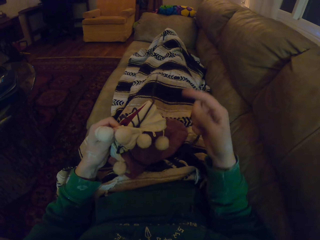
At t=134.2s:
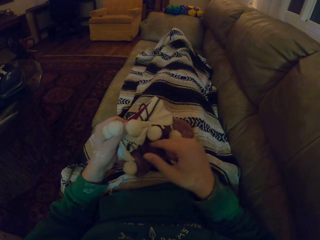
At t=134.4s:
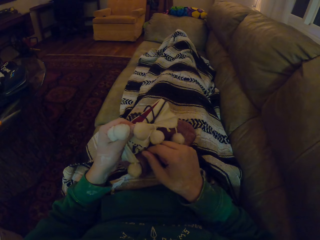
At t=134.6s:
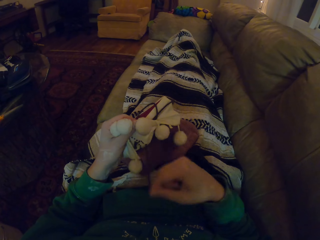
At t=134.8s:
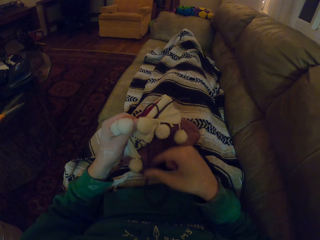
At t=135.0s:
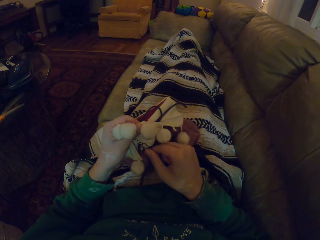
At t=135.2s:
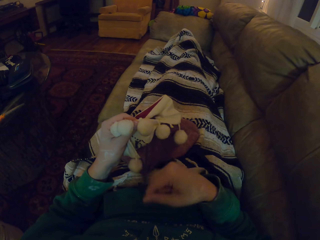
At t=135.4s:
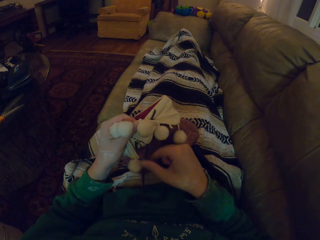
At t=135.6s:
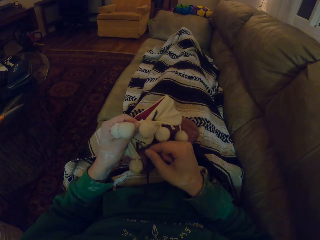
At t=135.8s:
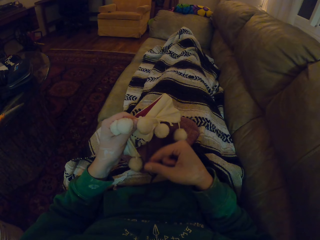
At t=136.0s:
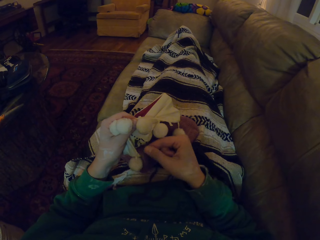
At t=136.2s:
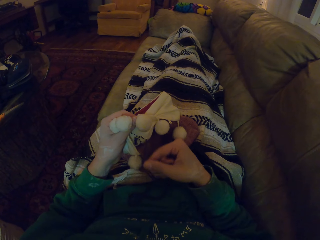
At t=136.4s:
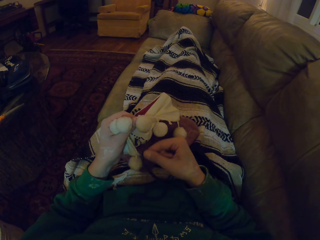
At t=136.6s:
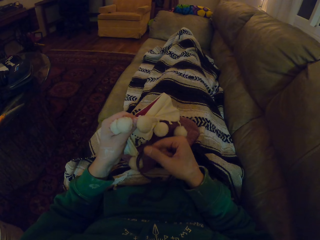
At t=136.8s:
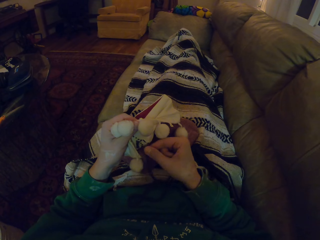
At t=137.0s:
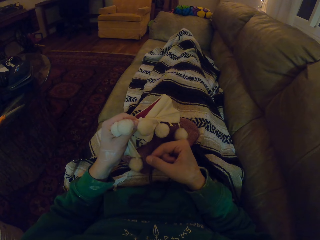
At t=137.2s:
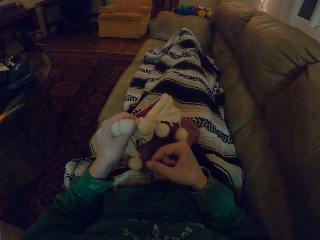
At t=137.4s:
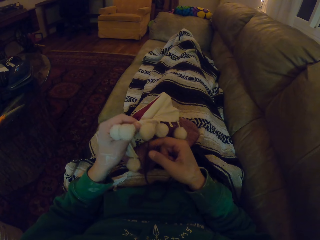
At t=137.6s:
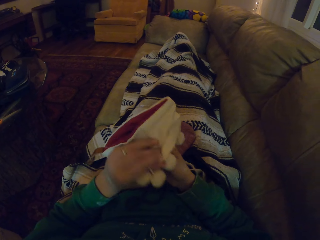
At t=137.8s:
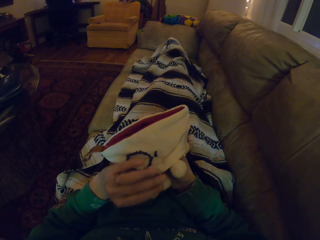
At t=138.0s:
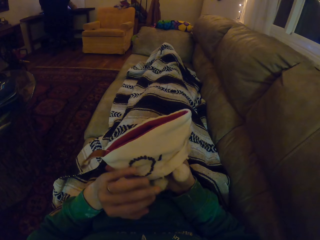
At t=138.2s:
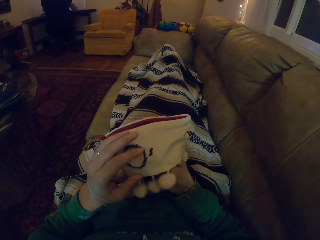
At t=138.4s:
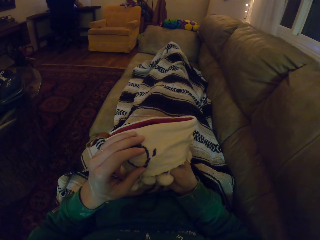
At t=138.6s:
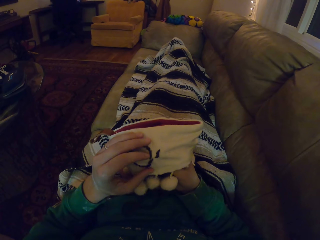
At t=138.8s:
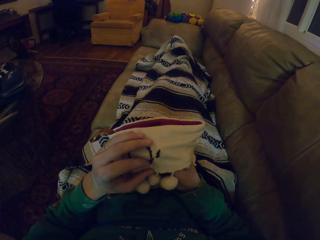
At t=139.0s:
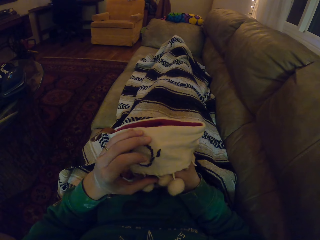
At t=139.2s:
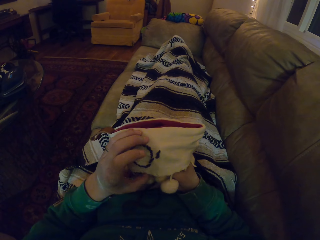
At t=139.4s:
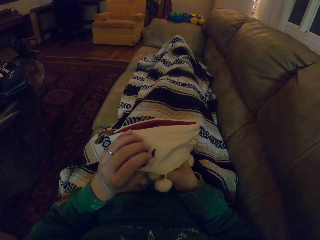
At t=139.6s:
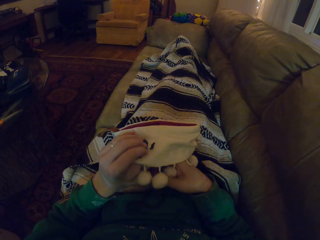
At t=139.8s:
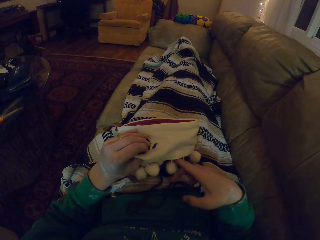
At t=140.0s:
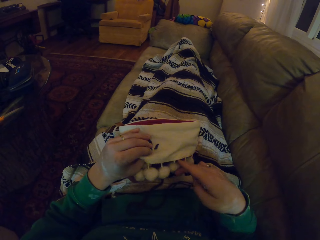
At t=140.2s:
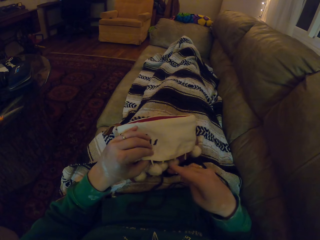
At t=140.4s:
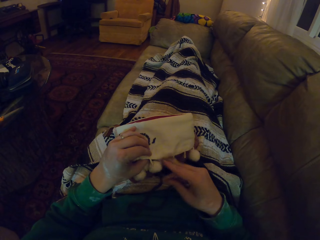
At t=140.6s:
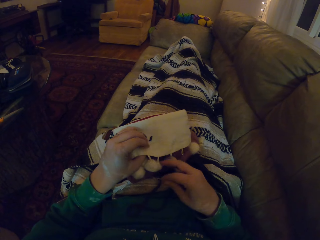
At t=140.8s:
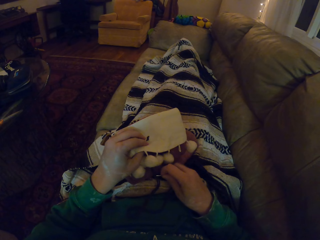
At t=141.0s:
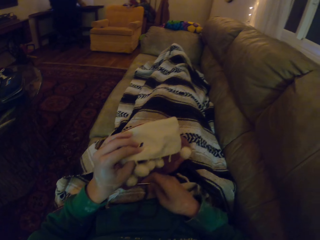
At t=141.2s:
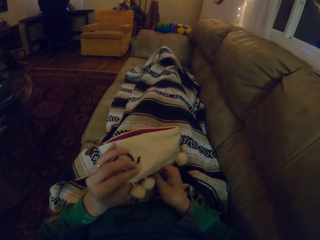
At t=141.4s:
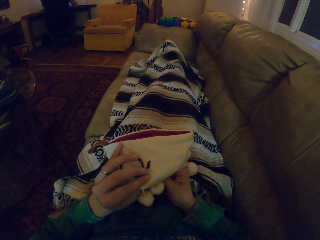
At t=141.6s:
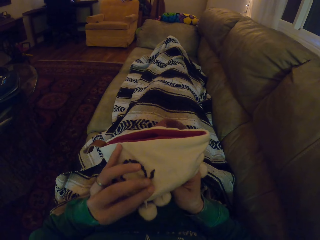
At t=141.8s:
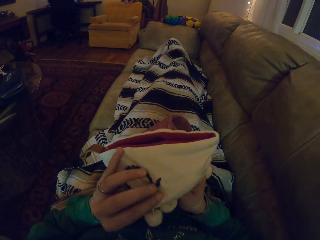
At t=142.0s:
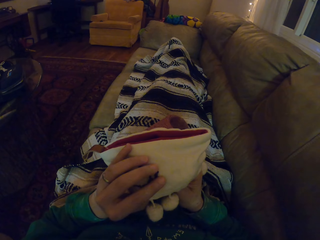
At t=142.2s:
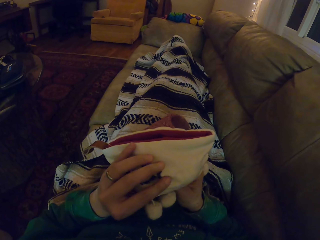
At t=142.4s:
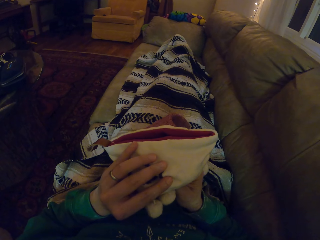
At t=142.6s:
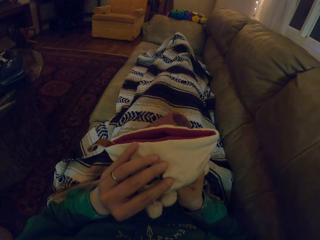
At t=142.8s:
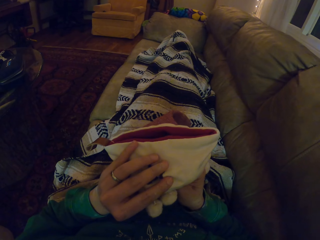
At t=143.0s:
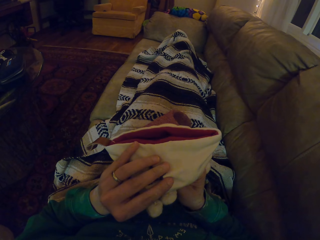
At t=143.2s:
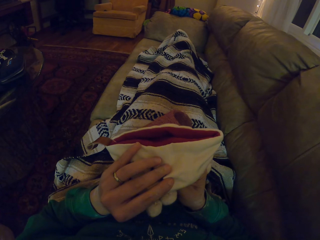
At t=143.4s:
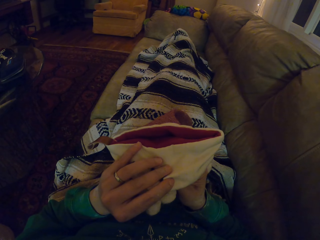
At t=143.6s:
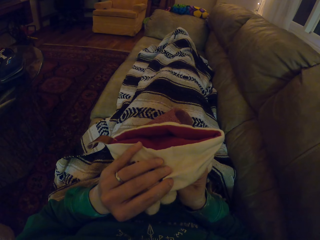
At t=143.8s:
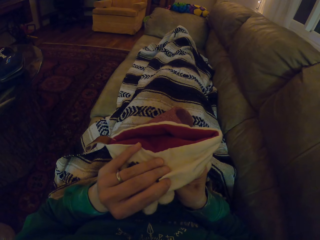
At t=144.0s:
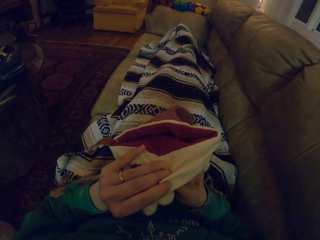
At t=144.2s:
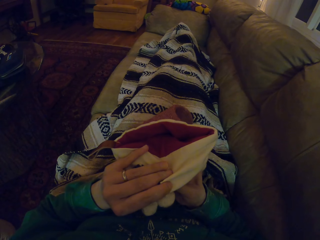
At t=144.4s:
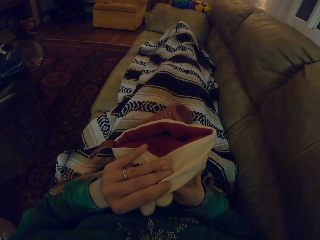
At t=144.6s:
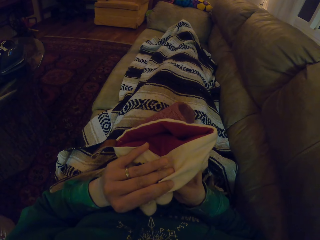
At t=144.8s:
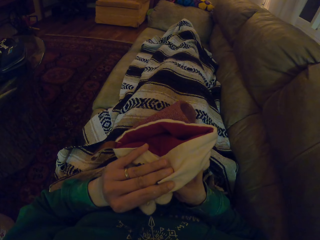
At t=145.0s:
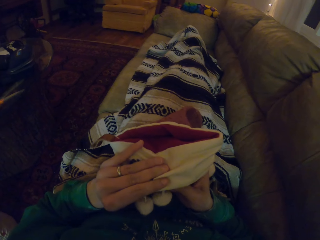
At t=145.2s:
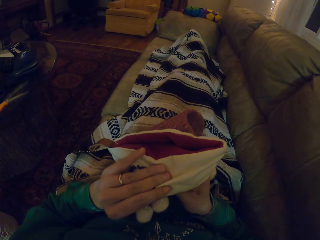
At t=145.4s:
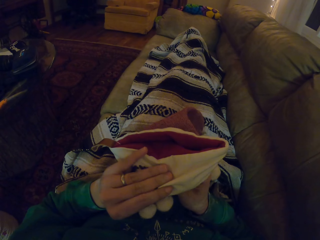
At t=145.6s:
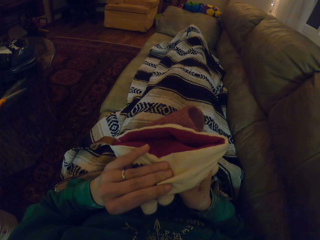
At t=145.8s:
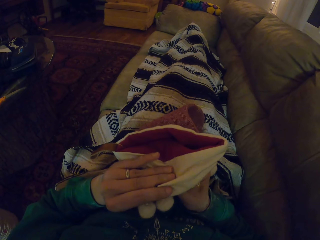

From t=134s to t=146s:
The camera wearer pulls the thread. They turn the garment. They stare at the garment. They move the hand holding the garment. They lift the garment. They knit the garment.

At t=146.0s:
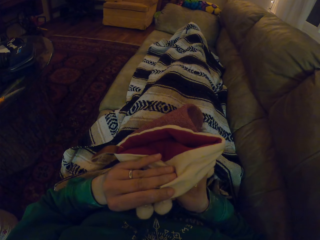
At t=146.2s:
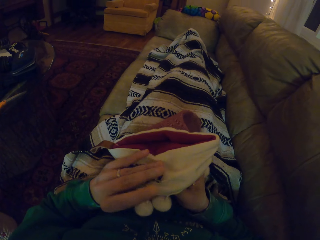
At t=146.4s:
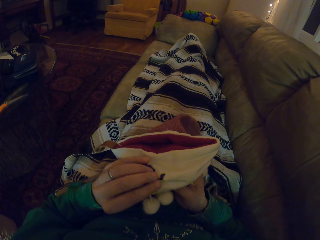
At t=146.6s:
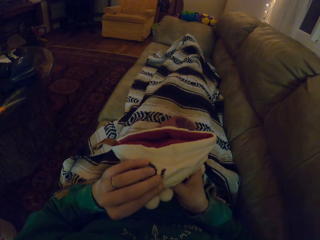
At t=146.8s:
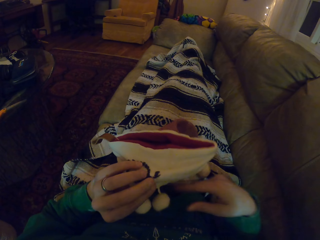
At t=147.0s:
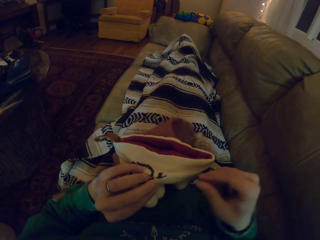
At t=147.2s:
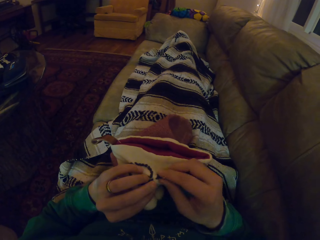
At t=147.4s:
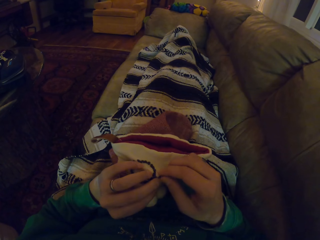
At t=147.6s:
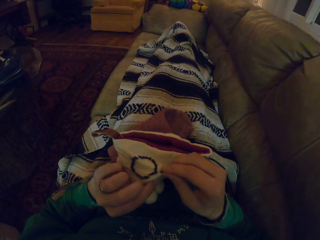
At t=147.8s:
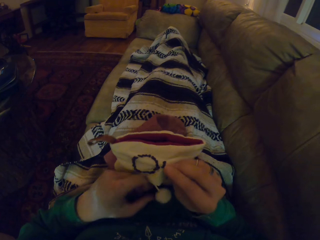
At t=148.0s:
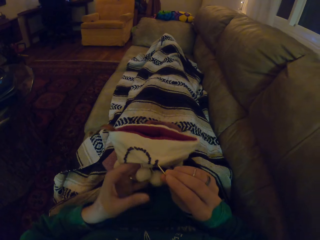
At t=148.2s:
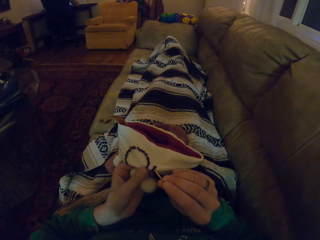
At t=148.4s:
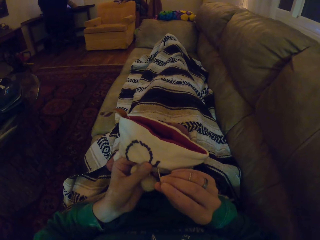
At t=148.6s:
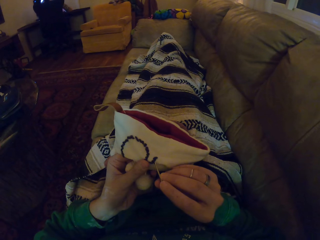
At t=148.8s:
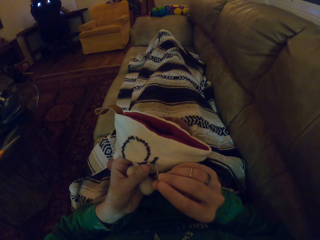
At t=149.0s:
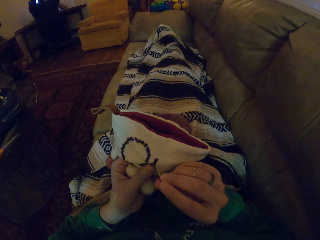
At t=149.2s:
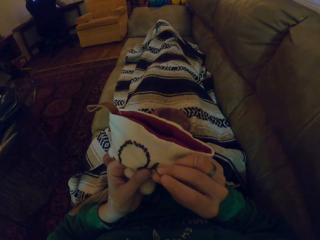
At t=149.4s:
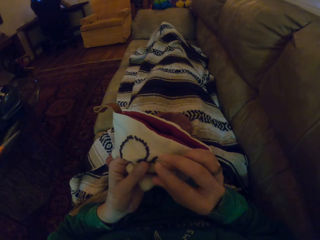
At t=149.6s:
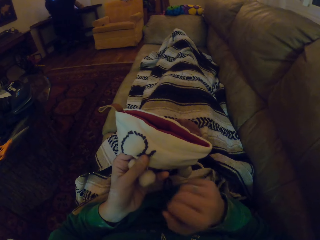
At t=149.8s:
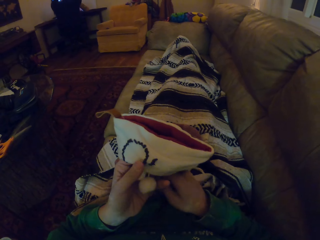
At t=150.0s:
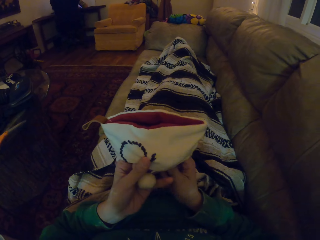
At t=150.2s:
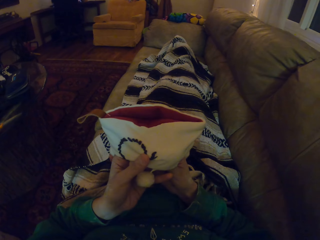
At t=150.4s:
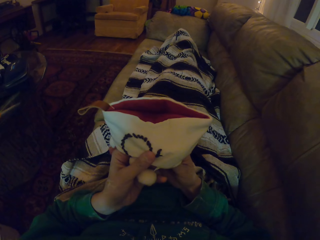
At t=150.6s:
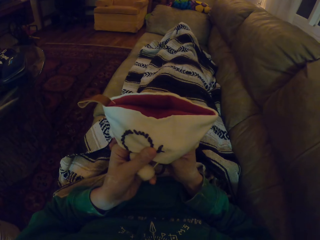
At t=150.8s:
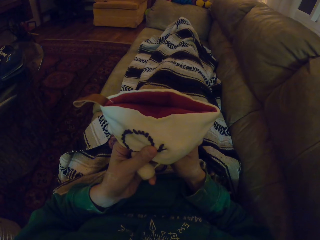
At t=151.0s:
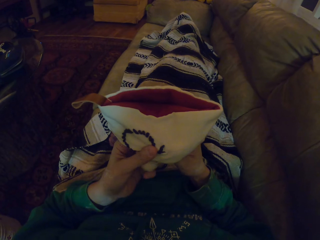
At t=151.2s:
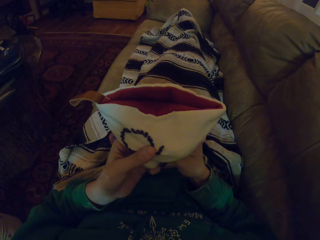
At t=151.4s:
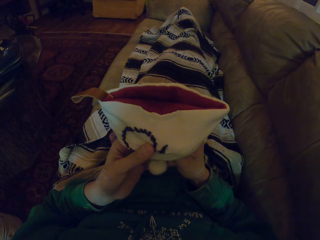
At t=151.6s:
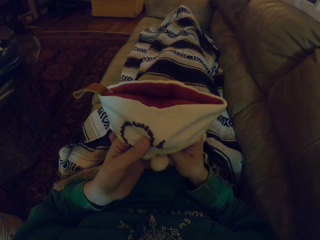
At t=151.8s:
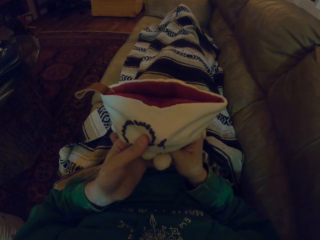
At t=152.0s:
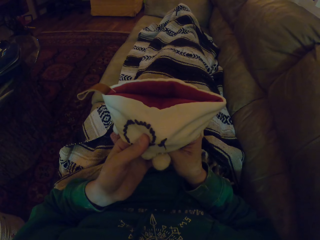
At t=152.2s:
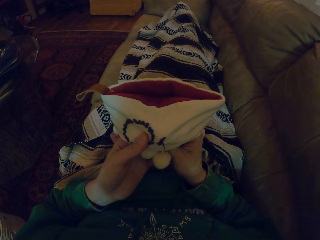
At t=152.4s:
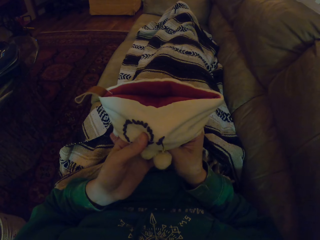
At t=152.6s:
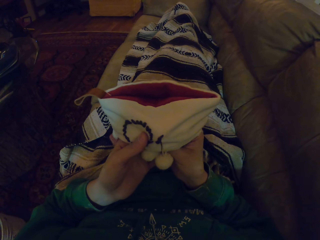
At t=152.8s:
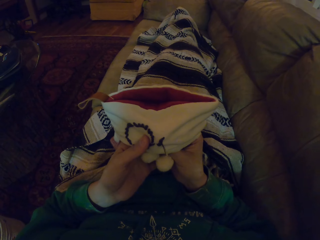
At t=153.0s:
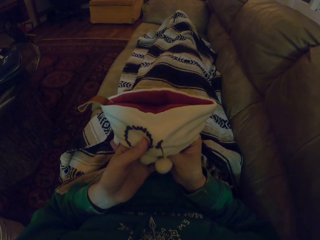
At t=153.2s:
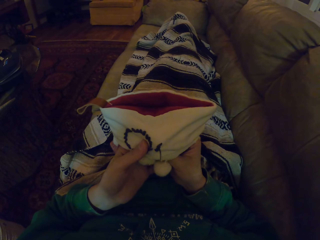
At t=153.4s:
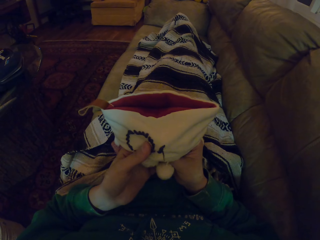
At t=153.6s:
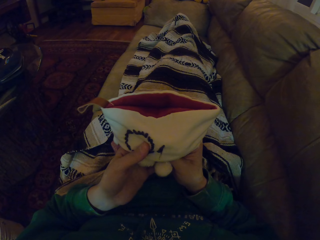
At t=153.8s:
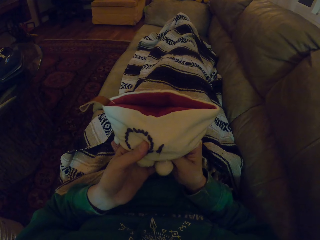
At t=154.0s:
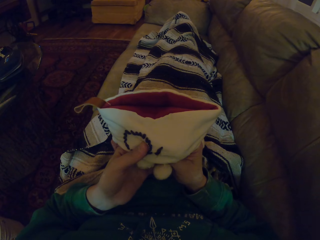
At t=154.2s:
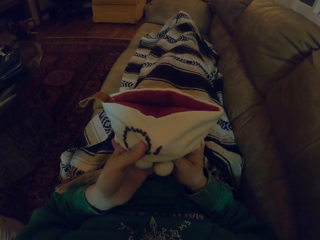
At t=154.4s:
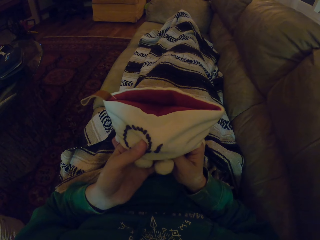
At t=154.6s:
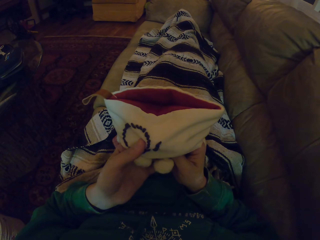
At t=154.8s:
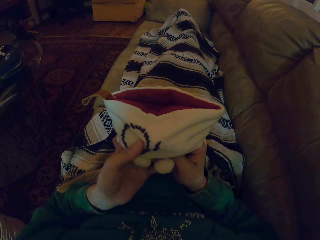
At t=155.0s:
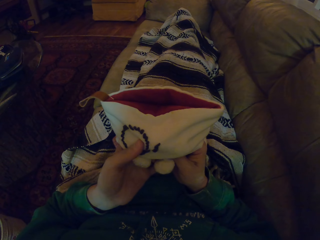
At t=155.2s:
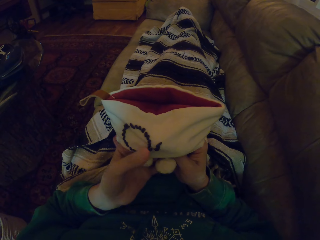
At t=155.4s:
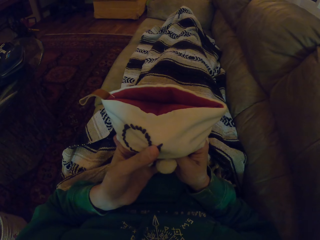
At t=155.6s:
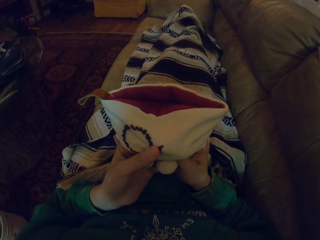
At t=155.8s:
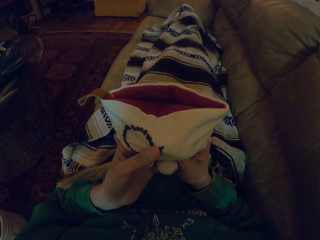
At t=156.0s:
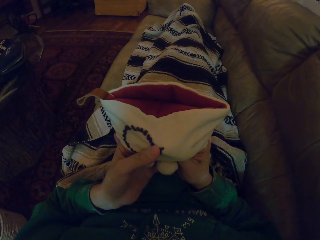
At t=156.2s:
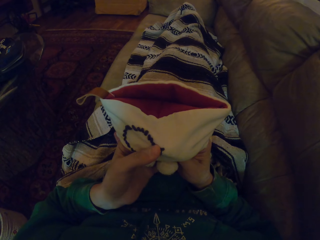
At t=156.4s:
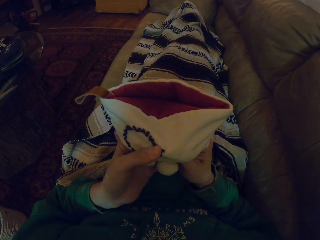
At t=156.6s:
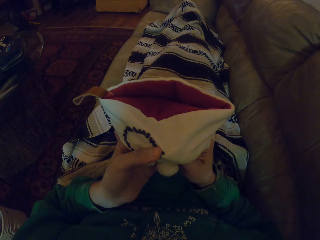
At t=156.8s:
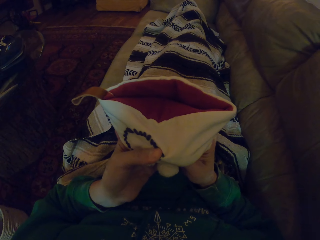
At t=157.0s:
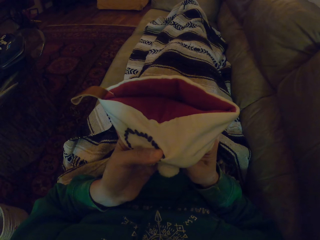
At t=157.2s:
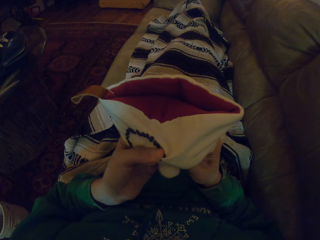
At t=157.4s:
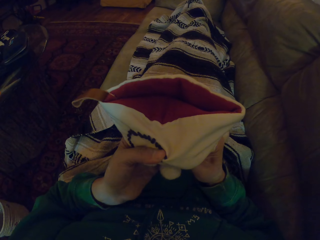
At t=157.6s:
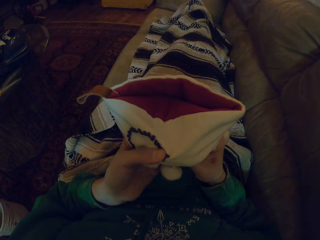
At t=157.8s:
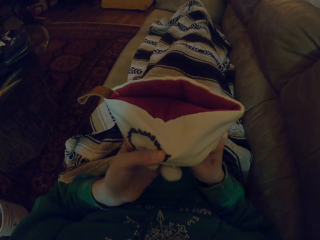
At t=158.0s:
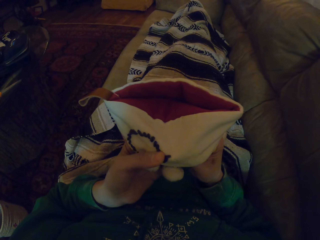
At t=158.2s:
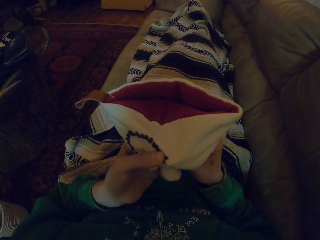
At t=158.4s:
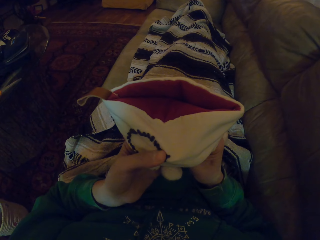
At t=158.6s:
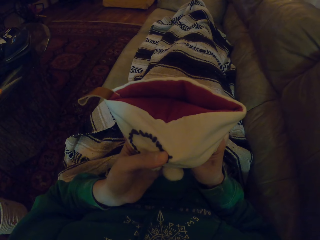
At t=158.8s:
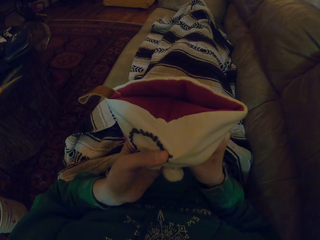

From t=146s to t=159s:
The camera wearer holds the sewing needle. They move the hand holding the garment. They stare at the garment. They push the sewing needle. They knit the garment.
